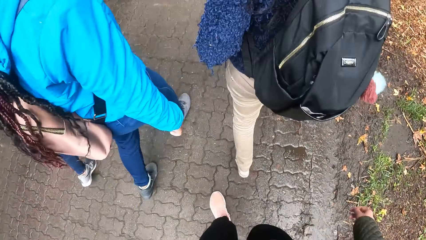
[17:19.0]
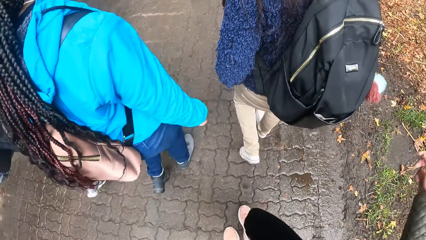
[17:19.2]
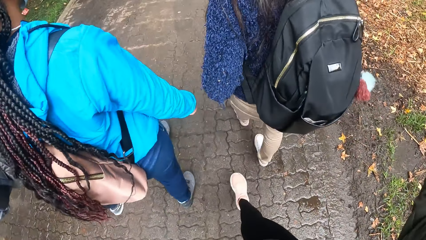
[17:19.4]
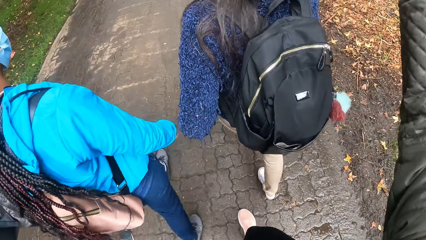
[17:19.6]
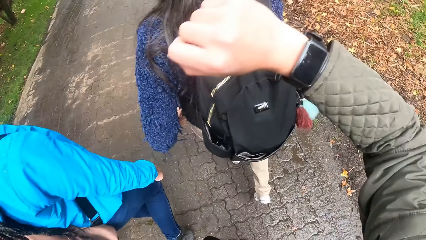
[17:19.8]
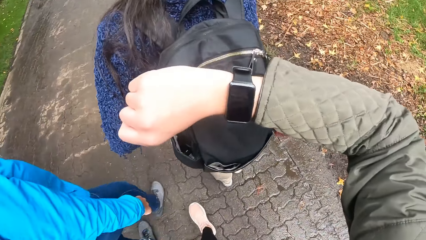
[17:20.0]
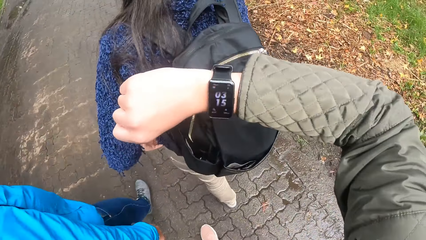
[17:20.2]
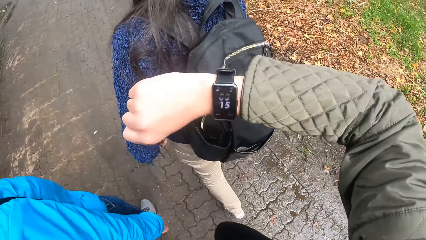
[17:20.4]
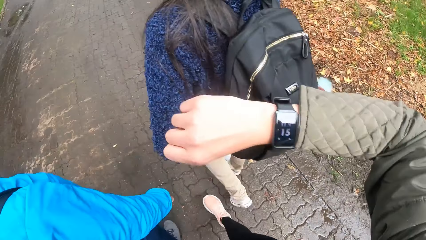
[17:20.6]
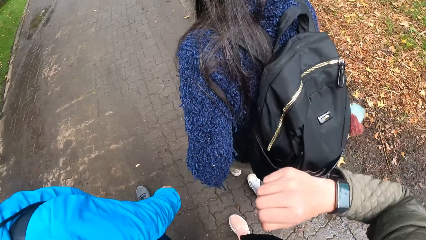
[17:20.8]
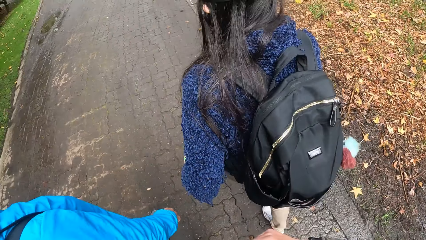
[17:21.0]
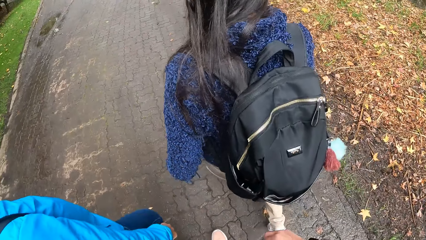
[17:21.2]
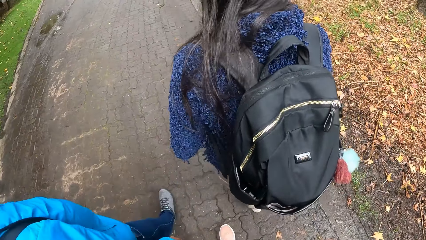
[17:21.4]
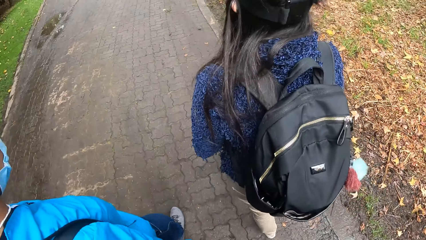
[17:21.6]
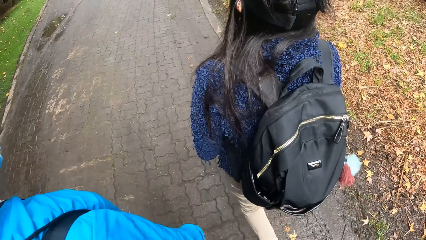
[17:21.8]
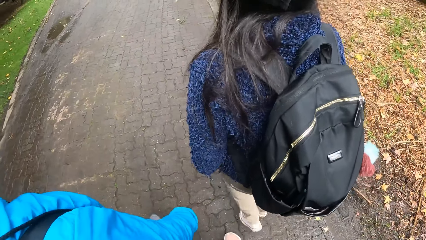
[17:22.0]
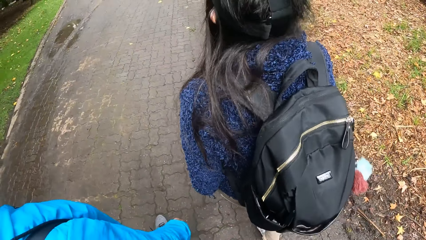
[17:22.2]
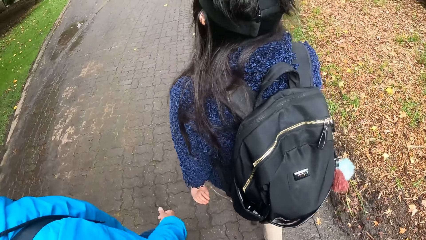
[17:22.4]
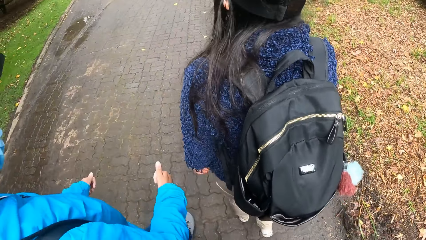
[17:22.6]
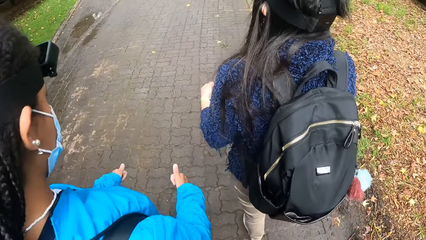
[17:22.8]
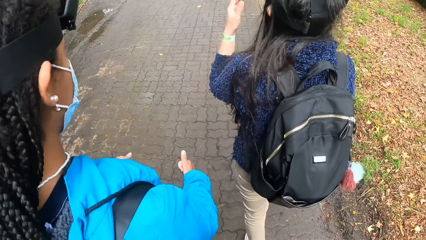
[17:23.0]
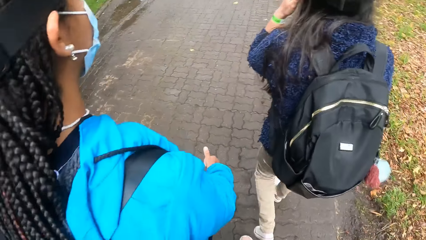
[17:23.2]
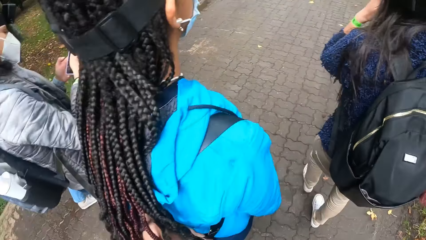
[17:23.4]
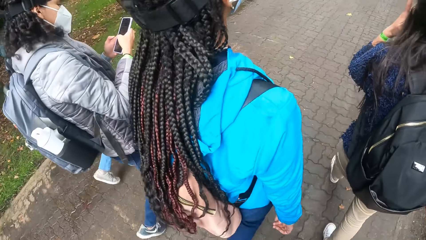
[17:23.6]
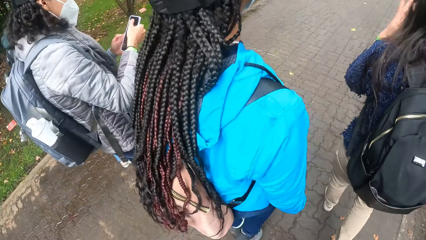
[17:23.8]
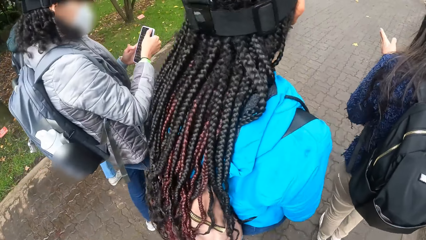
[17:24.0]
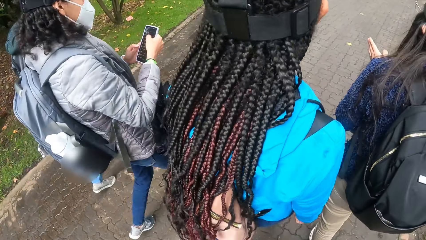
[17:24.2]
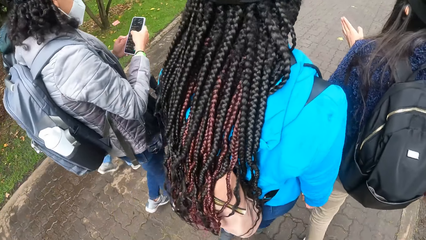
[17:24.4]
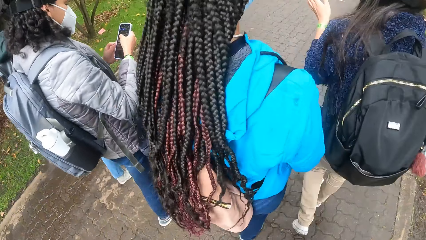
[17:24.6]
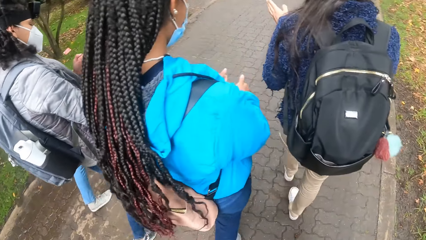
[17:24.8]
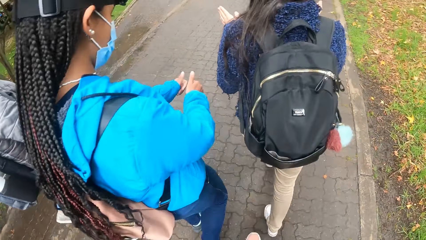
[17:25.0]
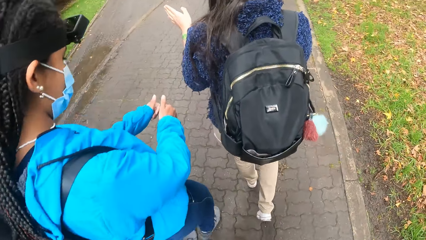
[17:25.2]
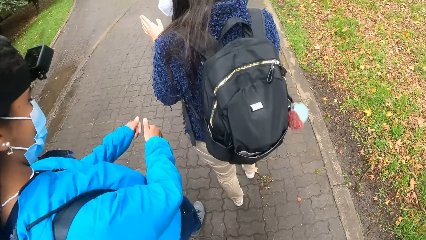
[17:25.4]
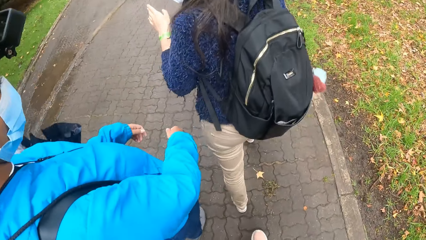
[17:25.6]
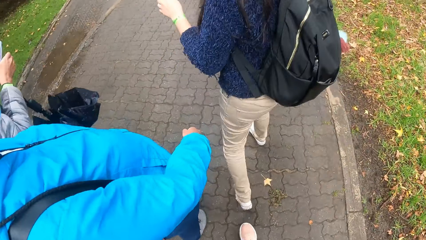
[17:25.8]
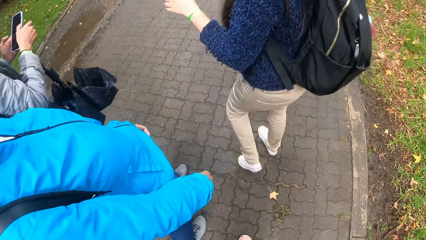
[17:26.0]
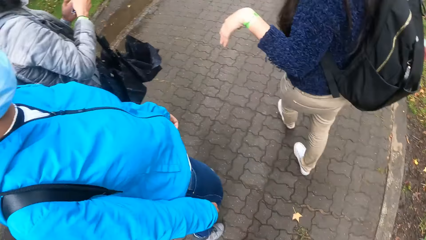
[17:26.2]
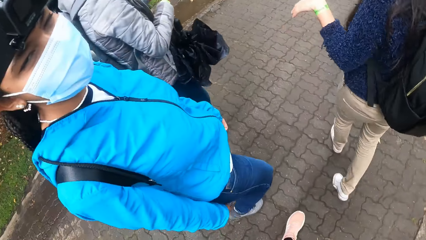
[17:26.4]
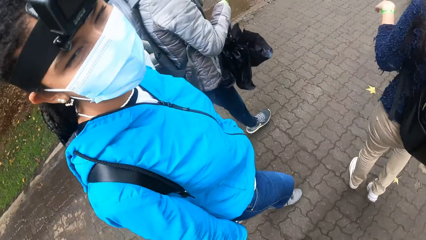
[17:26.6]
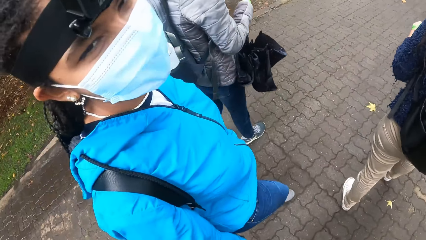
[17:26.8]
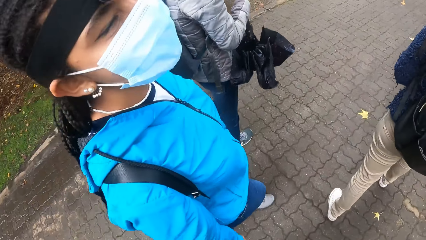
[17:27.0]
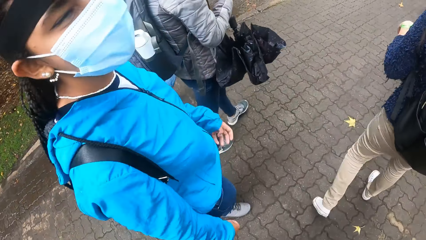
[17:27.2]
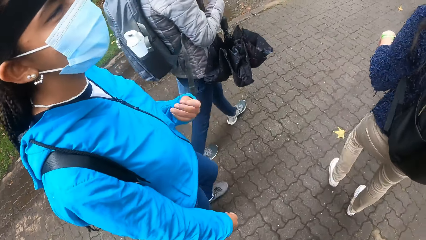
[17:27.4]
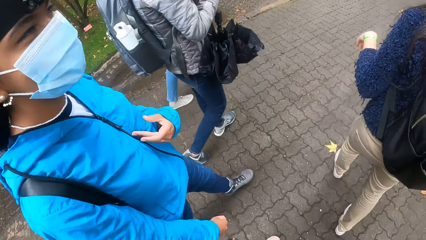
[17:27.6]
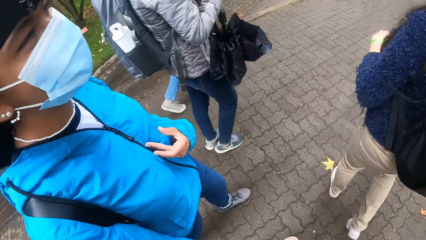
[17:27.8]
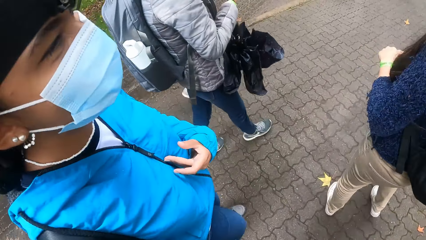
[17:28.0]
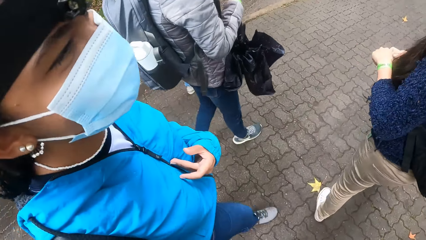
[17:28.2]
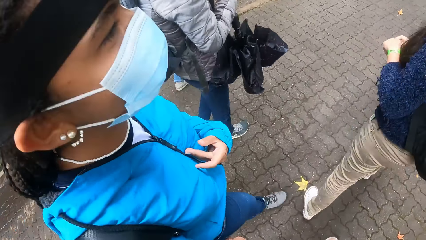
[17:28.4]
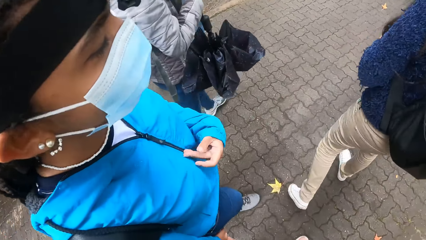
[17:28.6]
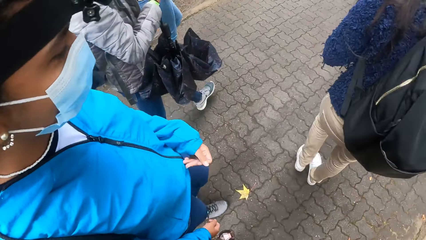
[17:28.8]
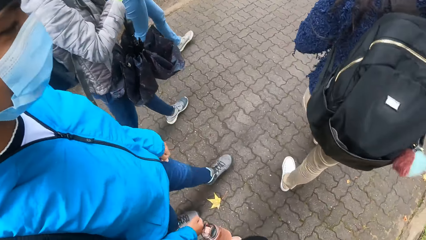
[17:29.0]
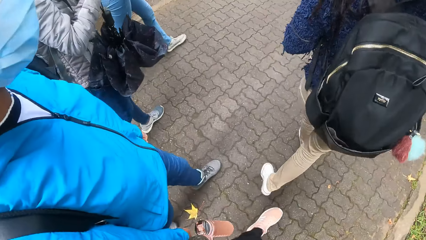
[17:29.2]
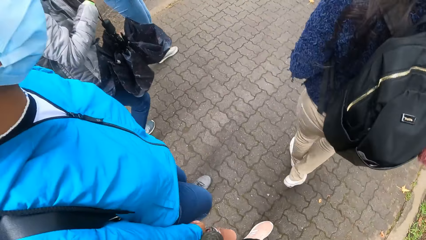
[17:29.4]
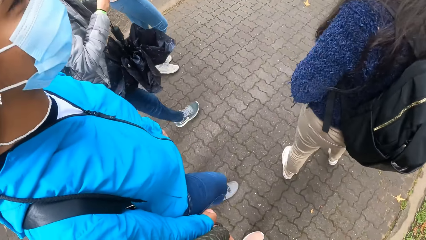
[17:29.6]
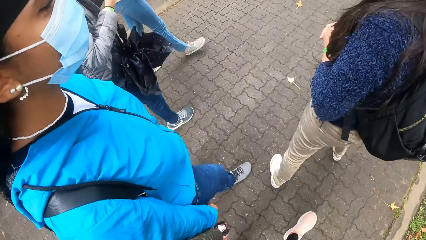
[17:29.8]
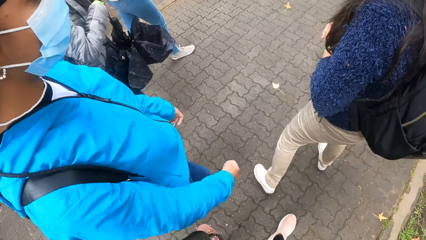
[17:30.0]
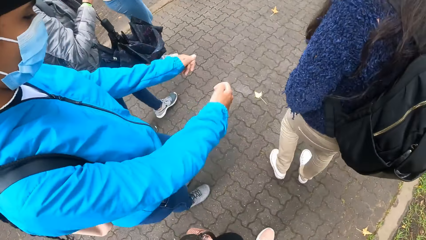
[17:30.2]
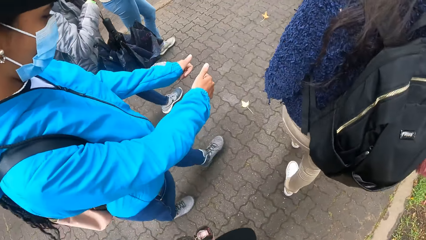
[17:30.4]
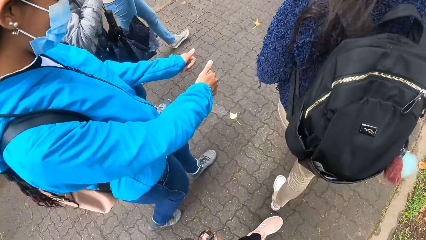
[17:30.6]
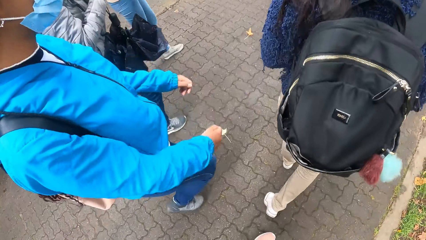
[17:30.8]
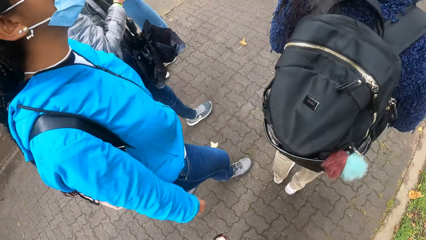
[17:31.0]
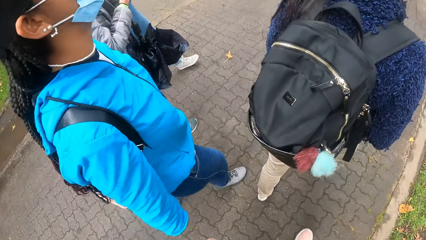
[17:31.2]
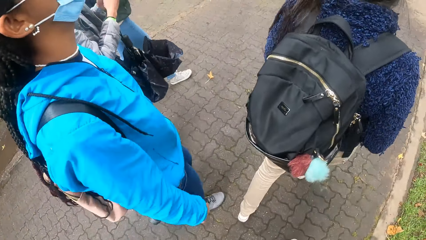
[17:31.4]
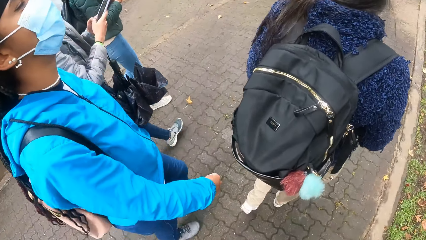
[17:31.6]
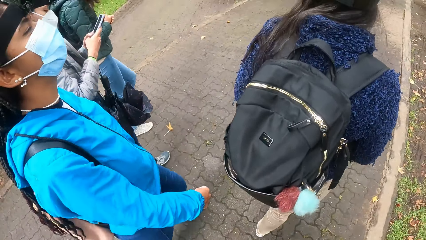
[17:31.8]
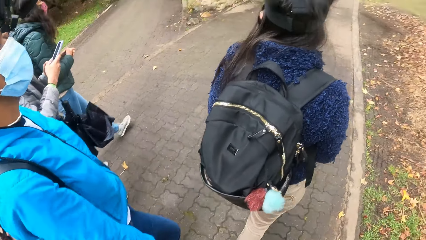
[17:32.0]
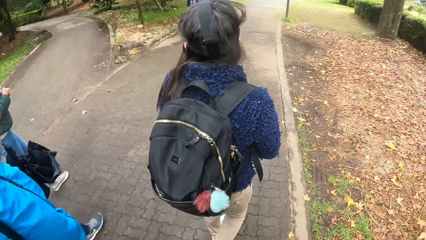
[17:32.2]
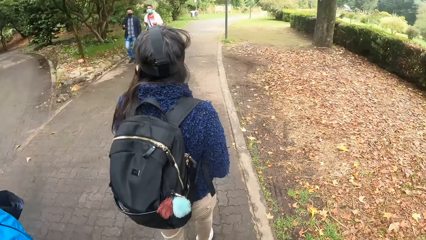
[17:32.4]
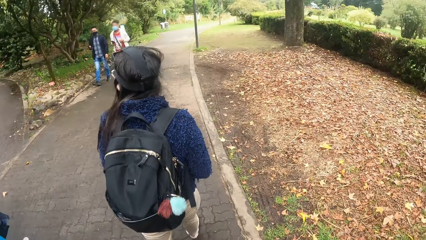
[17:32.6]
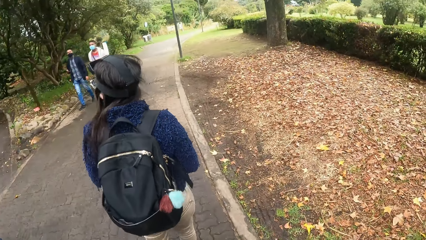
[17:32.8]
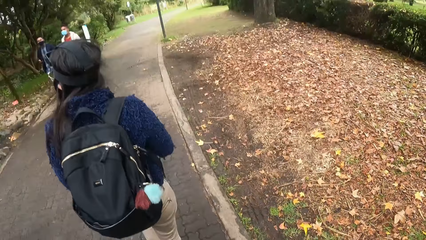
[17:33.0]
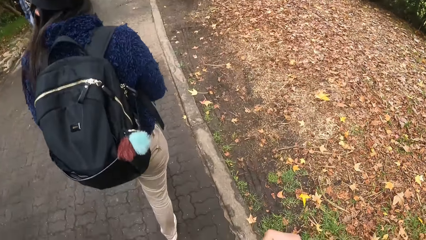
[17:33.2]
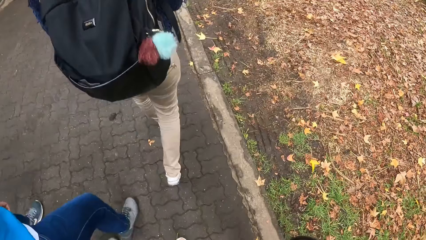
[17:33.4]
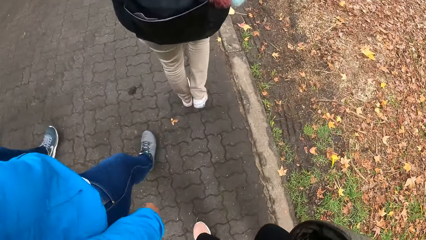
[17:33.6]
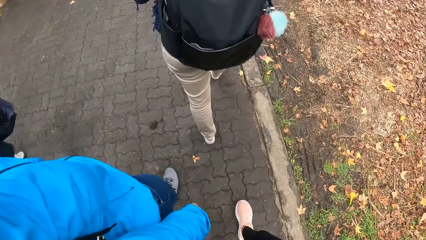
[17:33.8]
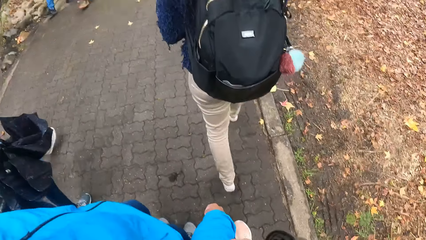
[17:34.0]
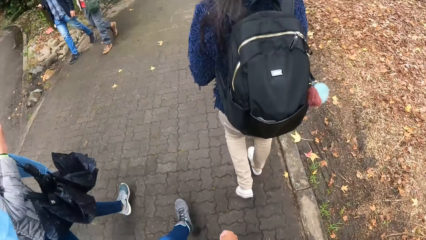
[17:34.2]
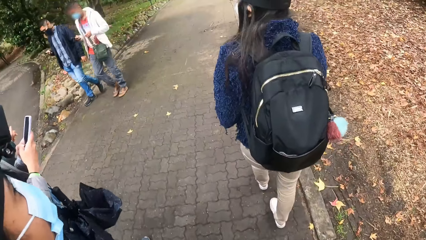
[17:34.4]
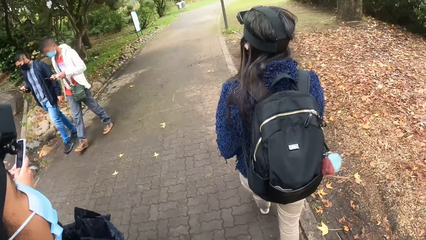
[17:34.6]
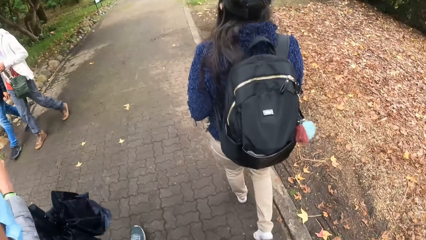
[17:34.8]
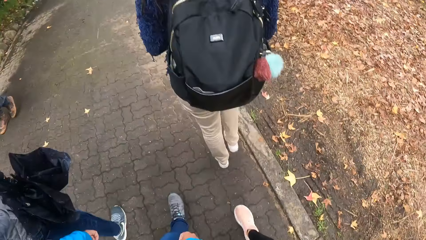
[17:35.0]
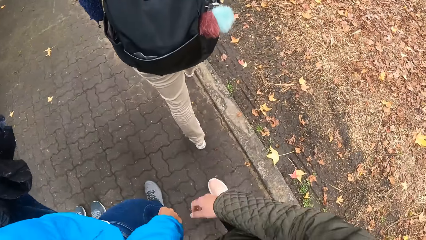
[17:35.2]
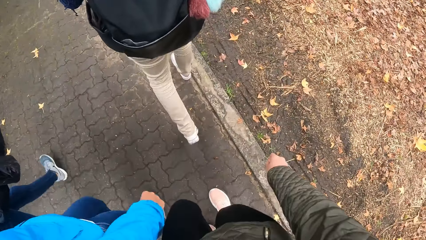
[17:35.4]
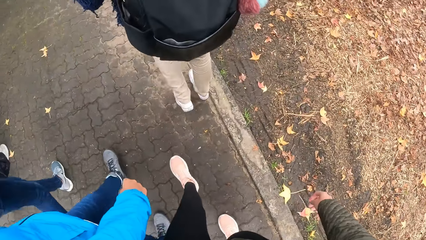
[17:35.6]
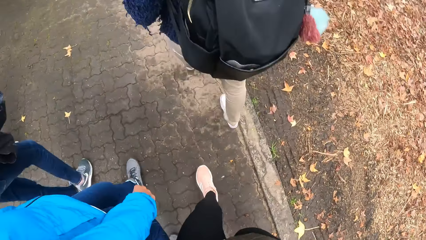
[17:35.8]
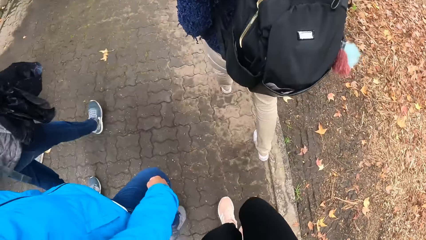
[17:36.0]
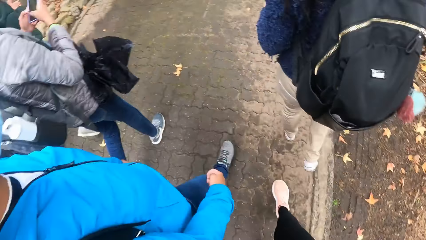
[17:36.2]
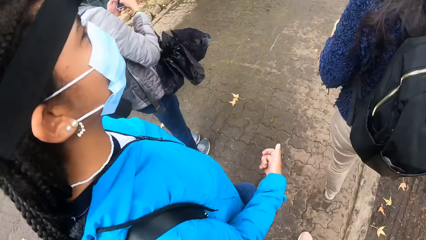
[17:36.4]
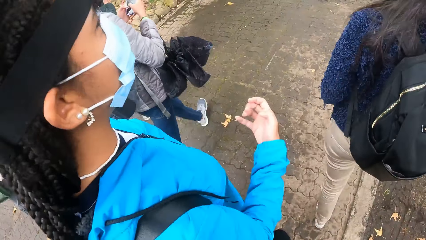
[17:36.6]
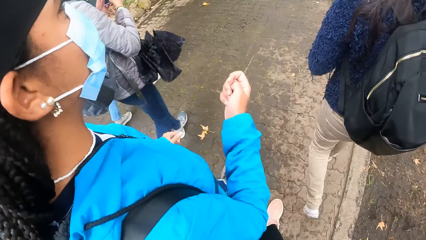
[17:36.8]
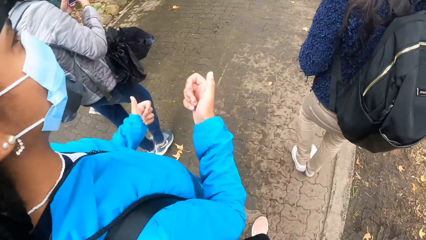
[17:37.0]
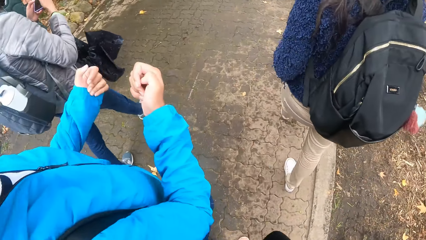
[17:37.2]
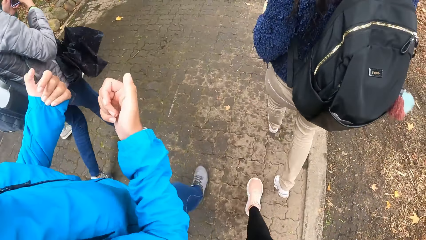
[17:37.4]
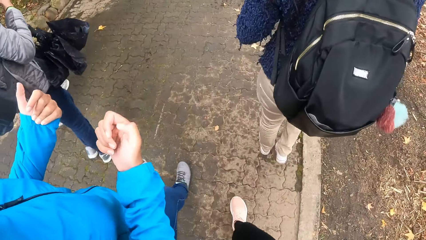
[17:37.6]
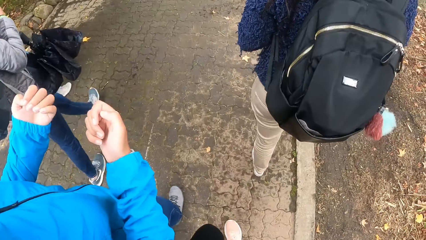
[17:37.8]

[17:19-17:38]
The camera wearer checks the time on the wristwatch on her right wrist. The girl operates a phone with both hands. A man and another man walk past the camera wearer and the group of people.
